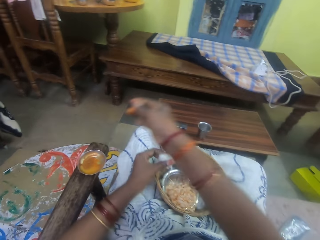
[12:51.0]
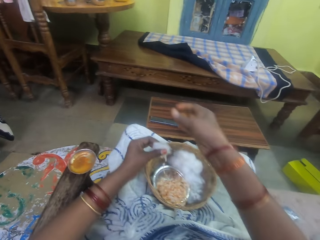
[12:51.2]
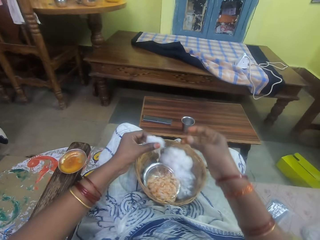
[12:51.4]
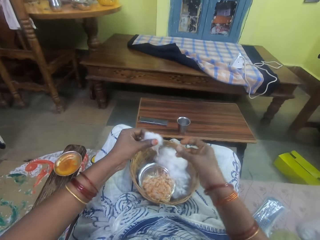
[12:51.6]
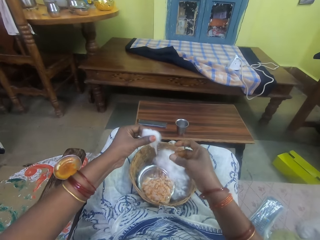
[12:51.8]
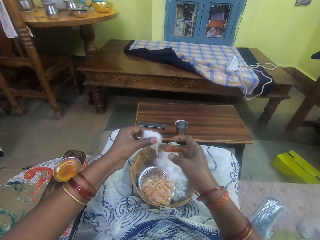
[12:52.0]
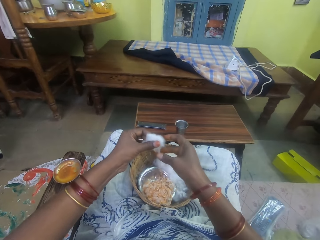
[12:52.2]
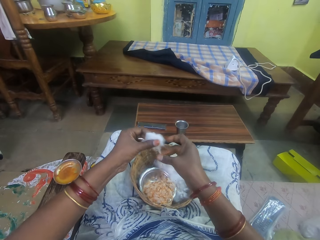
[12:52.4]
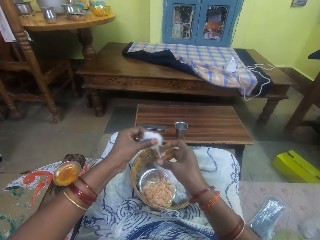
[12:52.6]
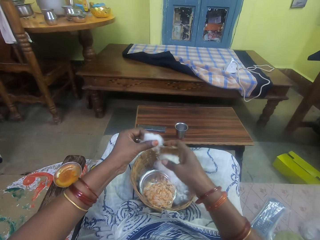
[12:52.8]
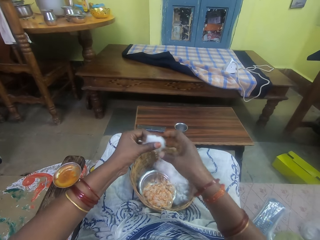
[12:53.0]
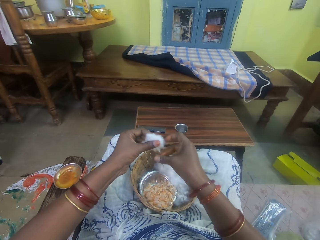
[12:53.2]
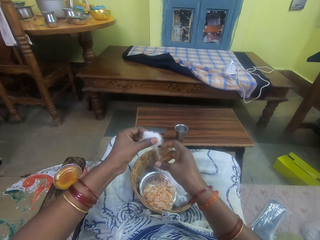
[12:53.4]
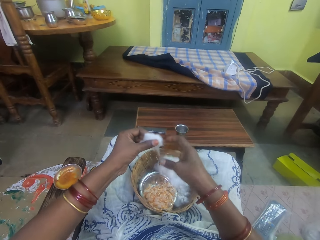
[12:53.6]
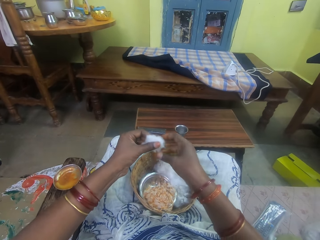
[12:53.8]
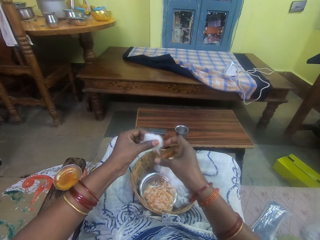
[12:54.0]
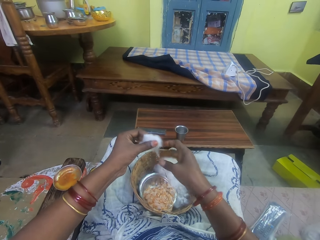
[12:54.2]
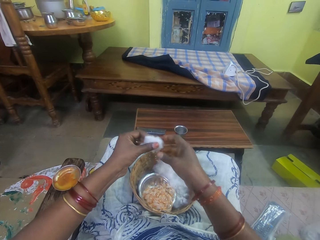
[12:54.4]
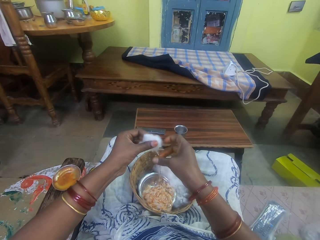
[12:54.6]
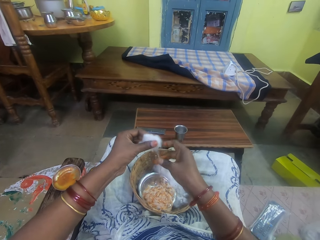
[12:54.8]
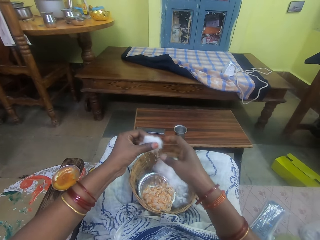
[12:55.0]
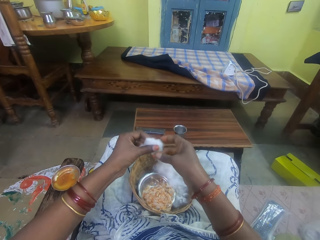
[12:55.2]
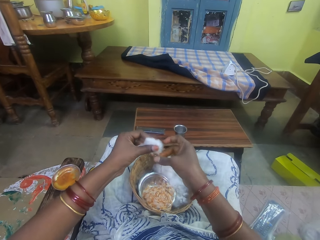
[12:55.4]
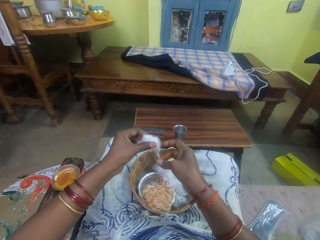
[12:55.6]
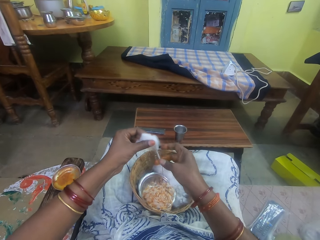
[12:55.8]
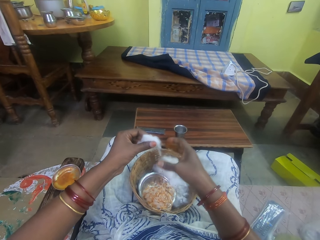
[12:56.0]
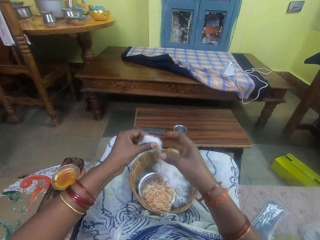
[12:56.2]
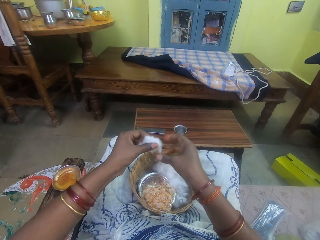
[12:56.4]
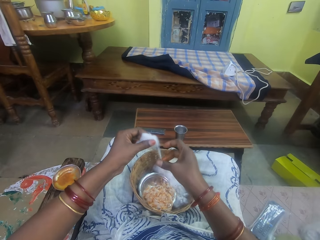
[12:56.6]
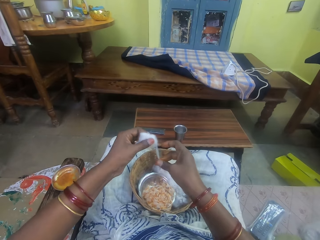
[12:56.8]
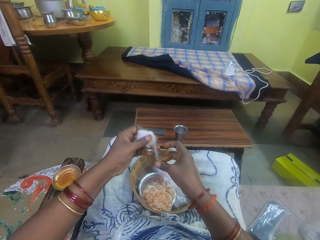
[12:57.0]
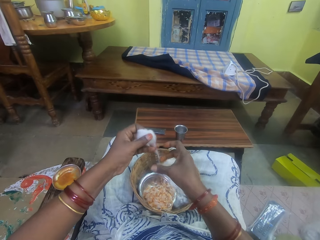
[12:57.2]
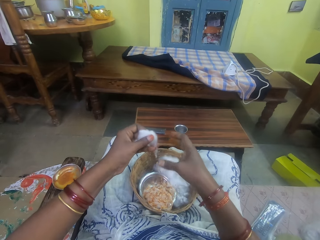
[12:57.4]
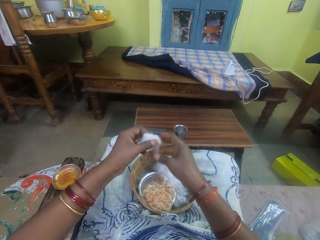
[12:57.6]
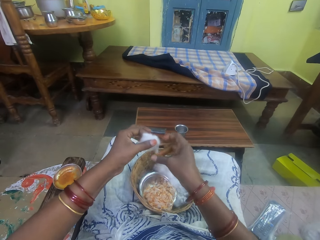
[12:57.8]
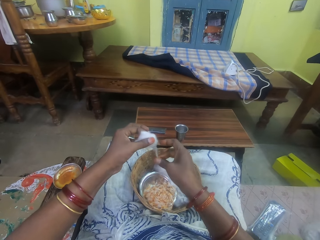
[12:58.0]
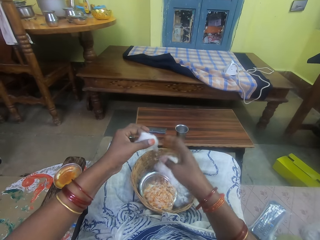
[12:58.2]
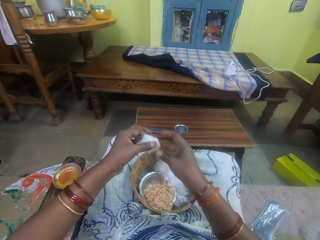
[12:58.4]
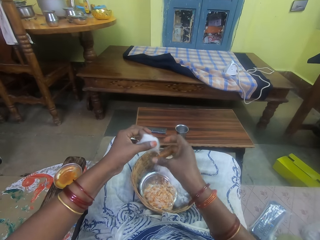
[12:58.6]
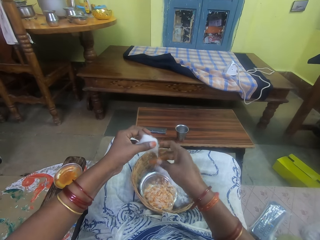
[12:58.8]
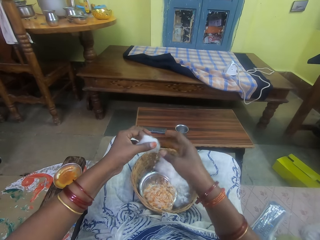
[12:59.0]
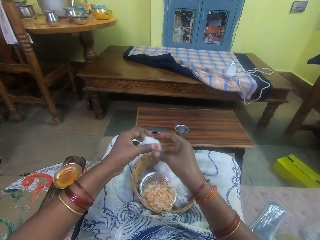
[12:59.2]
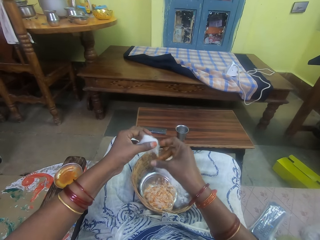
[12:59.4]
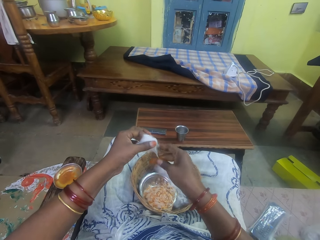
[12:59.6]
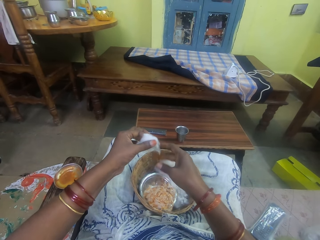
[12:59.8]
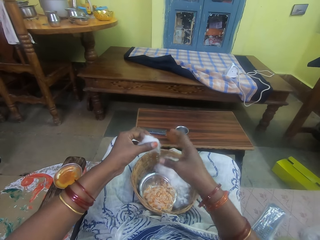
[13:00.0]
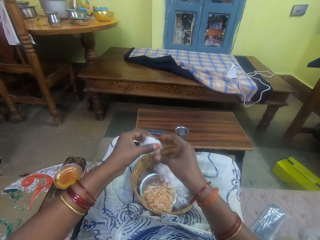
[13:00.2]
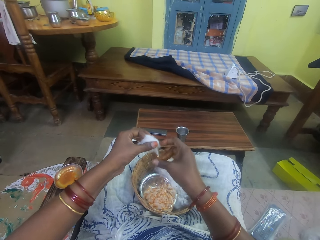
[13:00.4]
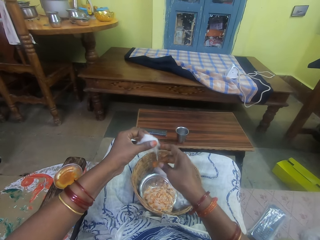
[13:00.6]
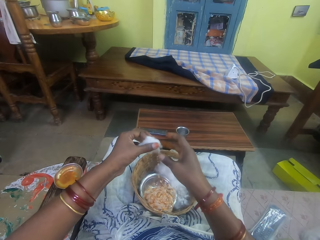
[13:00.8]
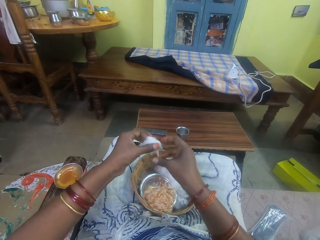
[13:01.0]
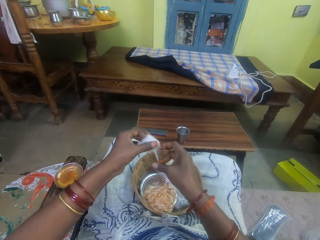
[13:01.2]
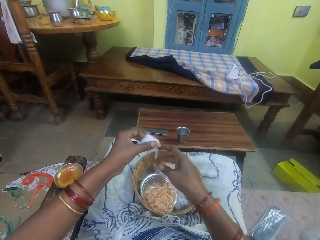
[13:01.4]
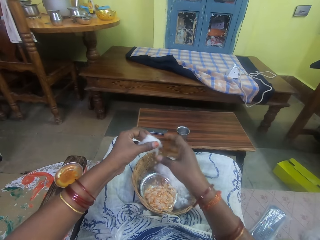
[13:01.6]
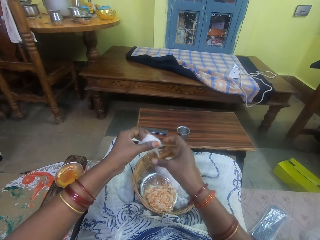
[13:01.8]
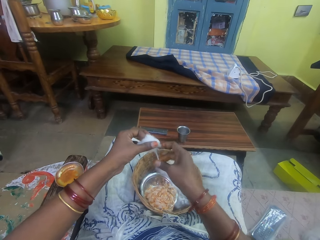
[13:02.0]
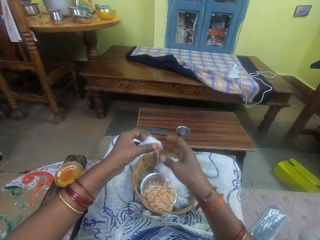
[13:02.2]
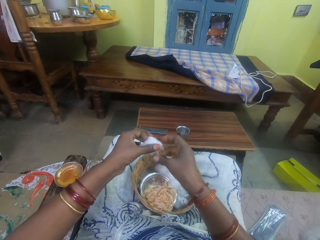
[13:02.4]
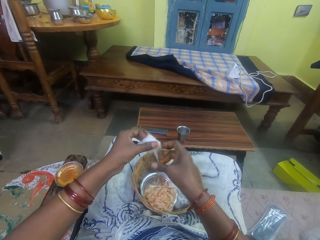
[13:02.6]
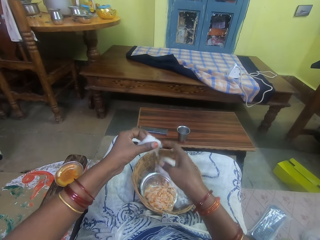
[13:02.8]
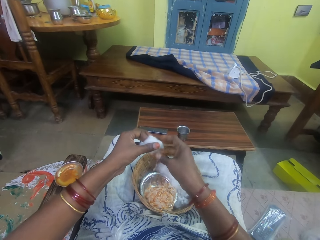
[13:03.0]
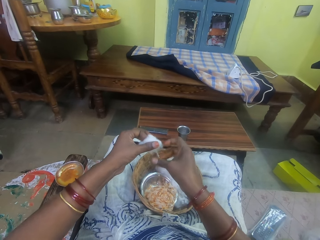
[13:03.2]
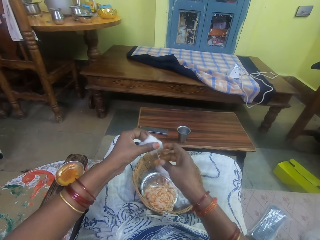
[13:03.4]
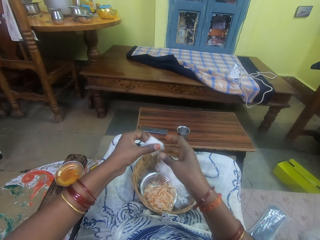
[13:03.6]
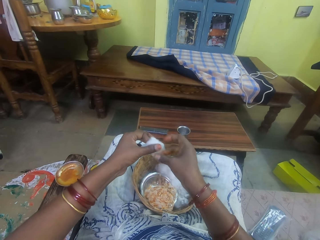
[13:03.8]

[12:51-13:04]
The camera wearer pulls her hand off the bowl and rubs her fingers. She rolls the cotton string with an adhesive. She rubs the ointment on the ball of cotton wool in her left hand. She pulls her hand off the cotton string. She rolls the cotton string with the adhesive. She pulls her hand off the cotton string. She rolls the cotton string with the adhesive. She pulls her hand off the cotton string. She rolls the cotton string with the adhesive.

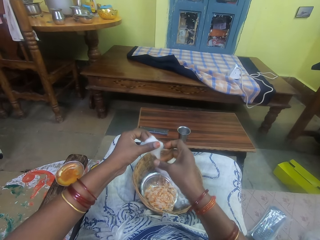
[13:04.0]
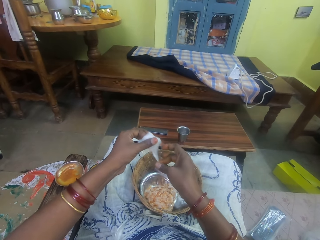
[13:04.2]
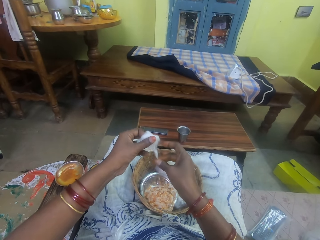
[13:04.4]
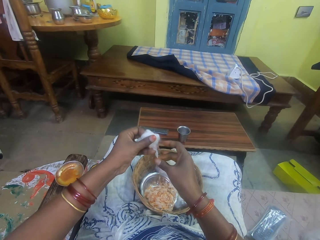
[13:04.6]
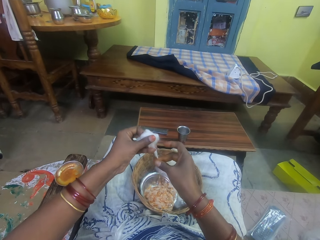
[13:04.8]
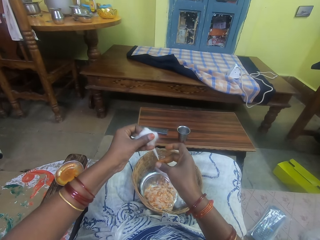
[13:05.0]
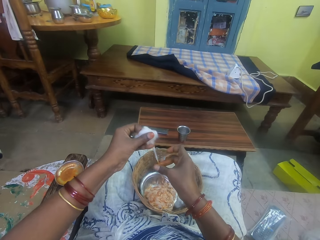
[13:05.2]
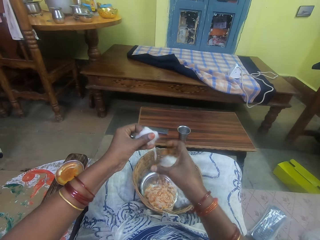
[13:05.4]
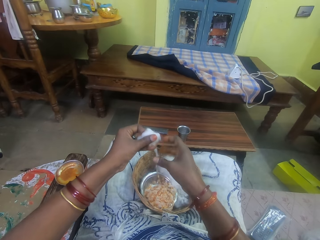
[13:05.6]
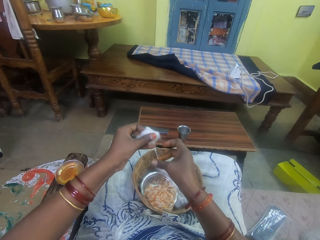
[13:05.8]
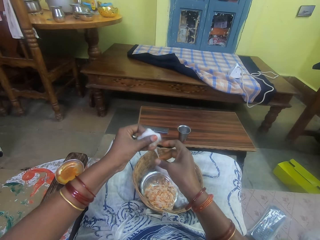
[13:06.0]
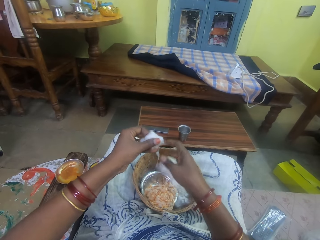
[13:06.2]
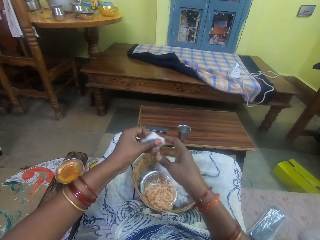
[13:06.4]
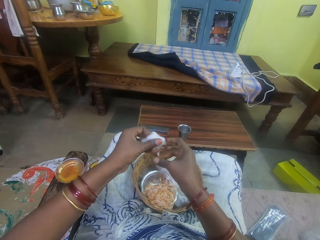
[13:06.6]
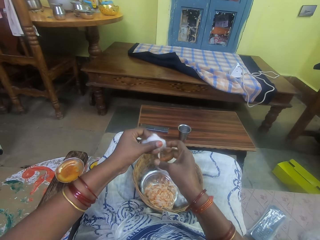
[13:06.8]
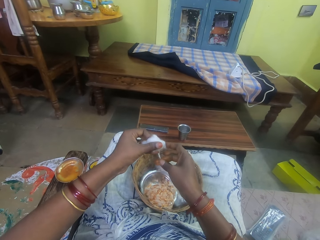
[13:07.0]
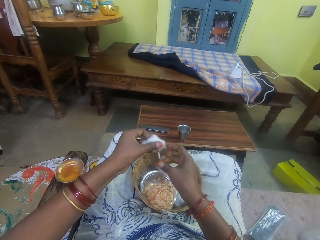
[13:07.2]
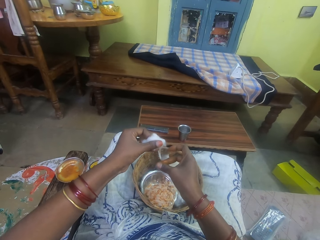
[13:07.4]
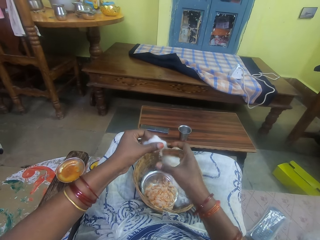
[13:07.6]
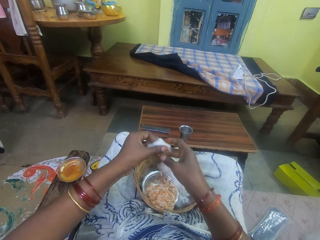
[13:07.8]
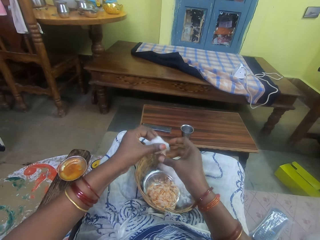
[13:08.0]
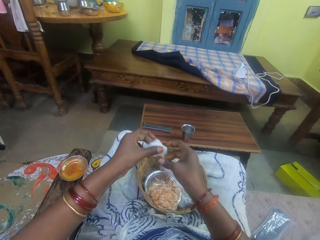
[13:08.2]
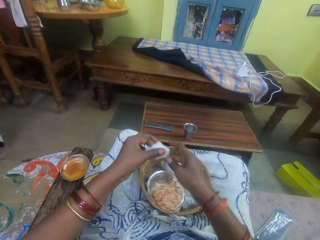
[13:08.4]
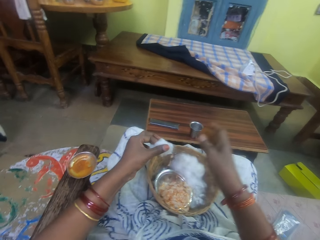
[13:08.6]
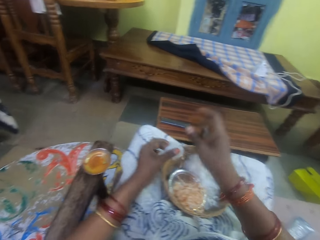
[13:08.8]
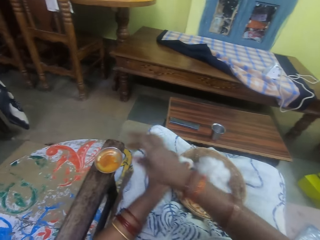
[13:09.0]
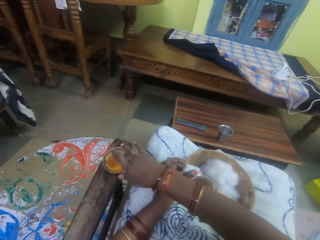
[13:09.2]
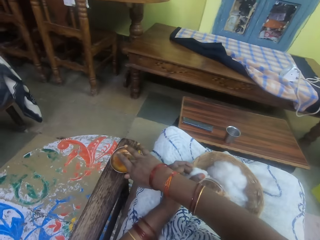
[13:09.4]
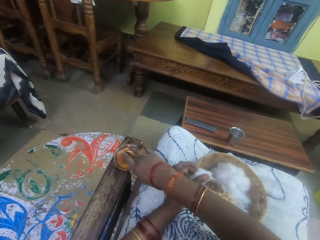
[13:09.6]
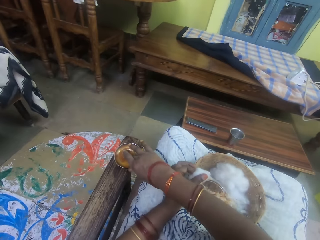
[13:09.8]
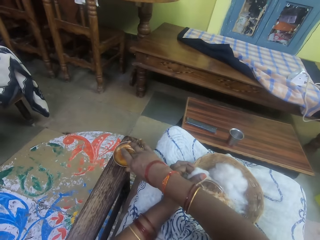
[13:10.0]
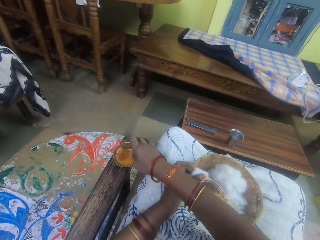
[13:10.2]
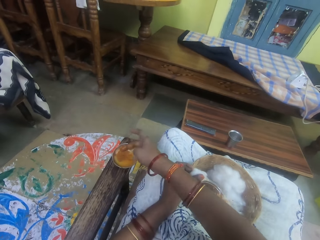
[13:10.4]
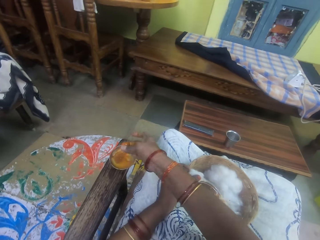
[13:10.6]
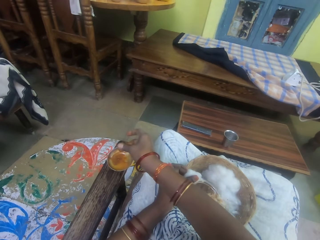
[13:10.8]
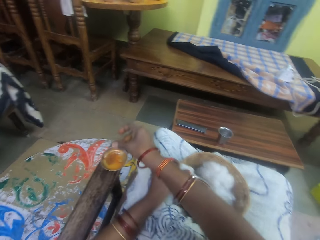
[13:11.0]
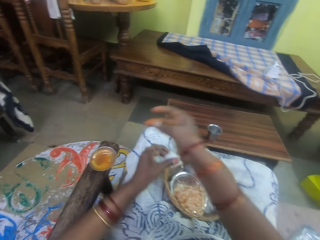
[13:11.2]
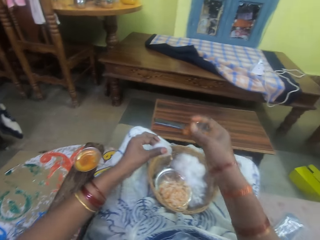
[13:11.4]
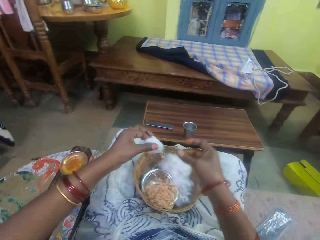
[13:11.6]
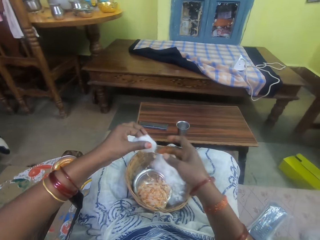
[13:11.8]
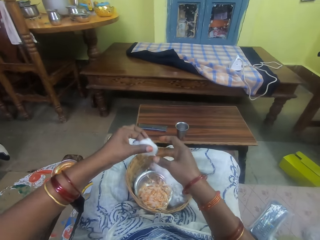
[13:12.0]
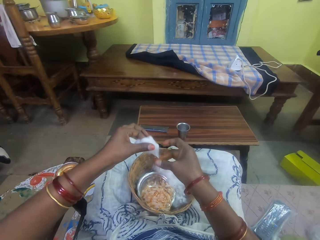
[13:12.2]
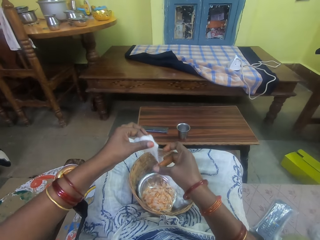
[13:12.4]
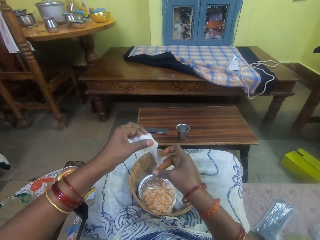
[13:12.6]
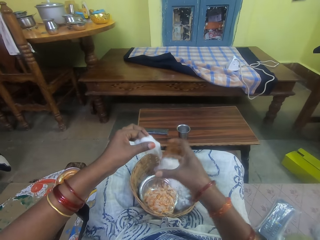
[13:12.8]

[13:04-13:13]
The camera wearer pulls the cotton. She rolls the cotton string with an adhesive. She pulls her hand off the cotton string. She picks the adhesive from the bowl. She touches the ointment with her right hand. She pulls her hand off the bowl and rubs her fingers. She rolls the cotton string with the adhesive.
